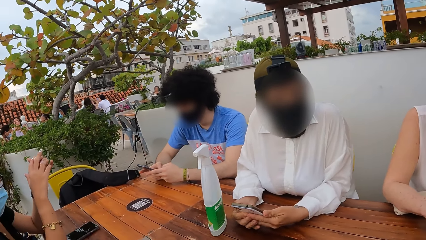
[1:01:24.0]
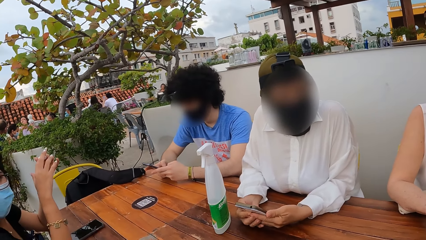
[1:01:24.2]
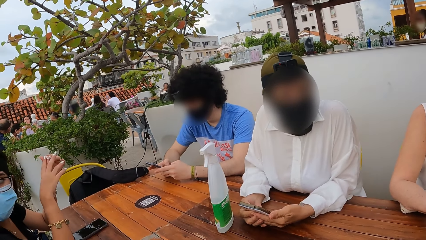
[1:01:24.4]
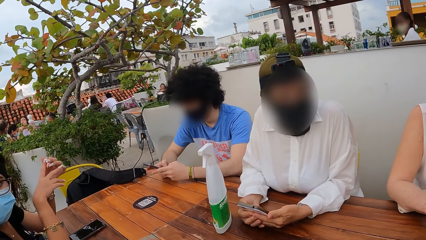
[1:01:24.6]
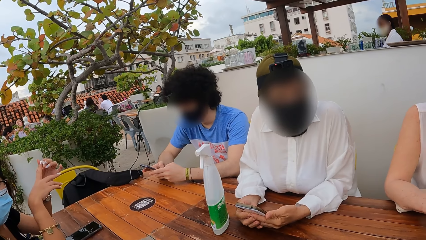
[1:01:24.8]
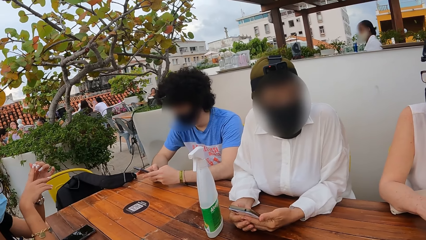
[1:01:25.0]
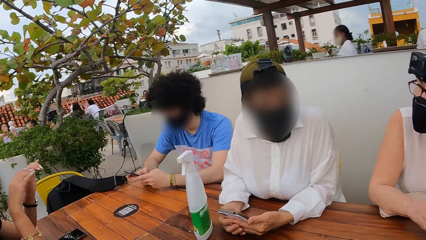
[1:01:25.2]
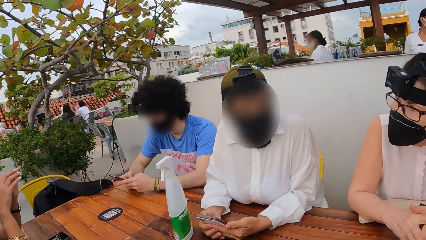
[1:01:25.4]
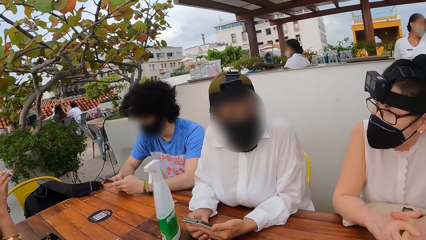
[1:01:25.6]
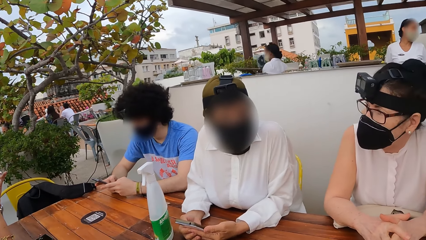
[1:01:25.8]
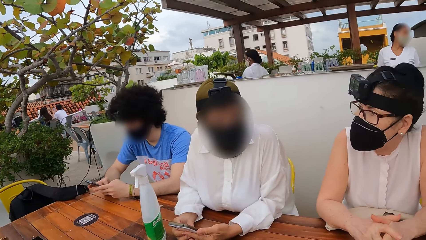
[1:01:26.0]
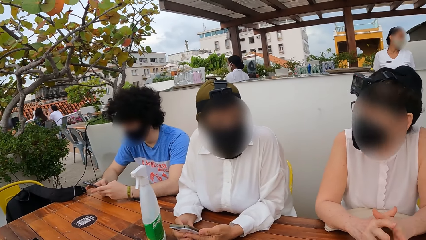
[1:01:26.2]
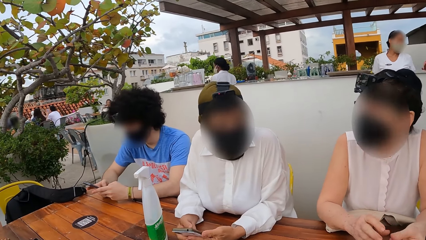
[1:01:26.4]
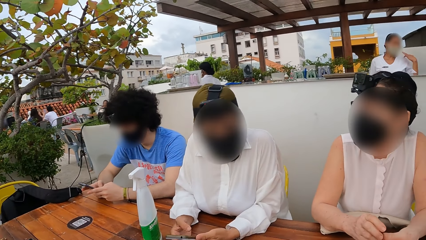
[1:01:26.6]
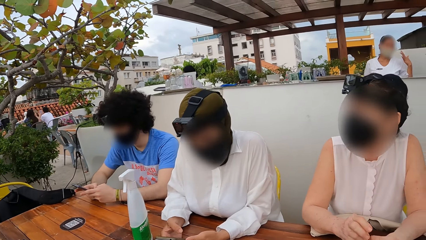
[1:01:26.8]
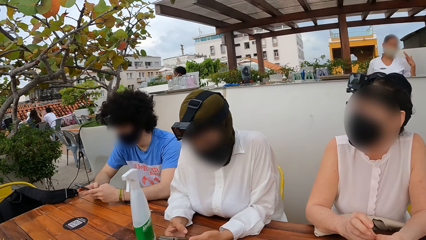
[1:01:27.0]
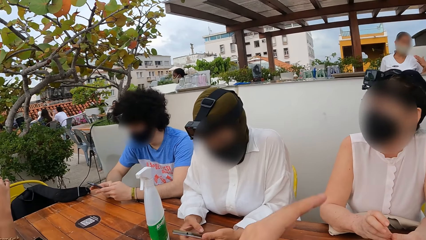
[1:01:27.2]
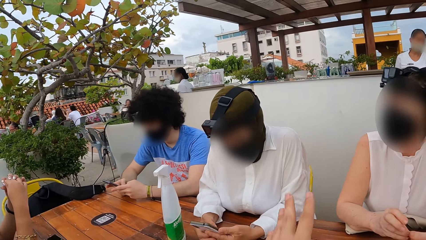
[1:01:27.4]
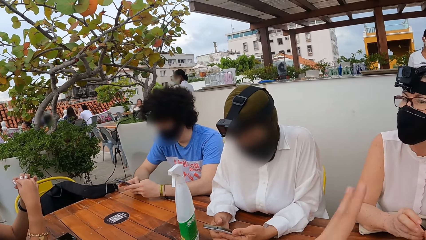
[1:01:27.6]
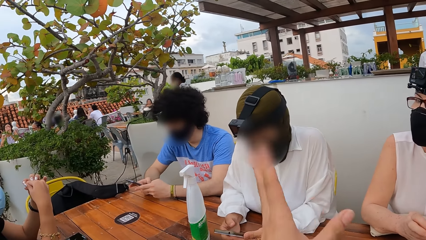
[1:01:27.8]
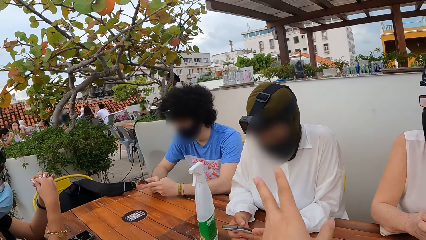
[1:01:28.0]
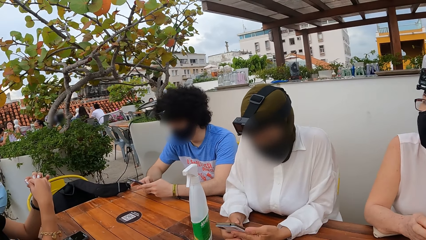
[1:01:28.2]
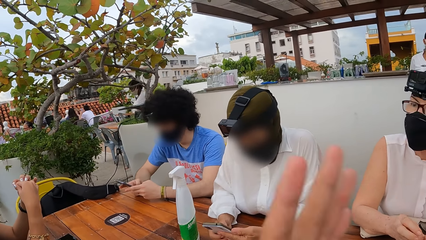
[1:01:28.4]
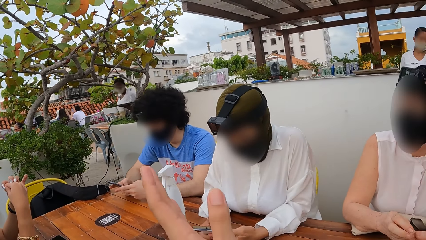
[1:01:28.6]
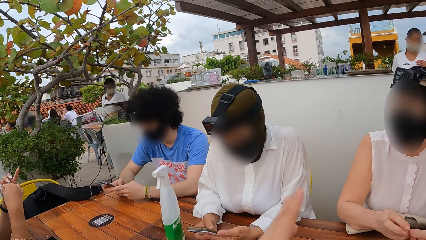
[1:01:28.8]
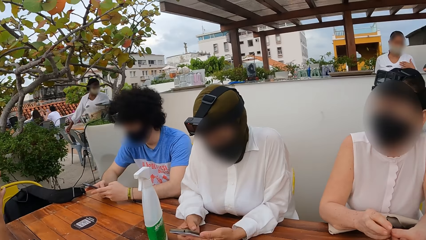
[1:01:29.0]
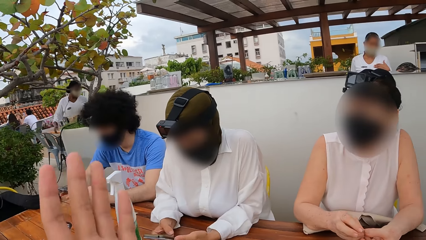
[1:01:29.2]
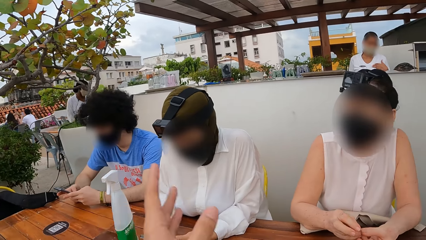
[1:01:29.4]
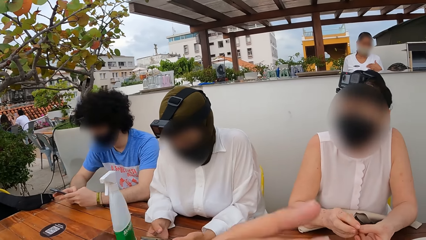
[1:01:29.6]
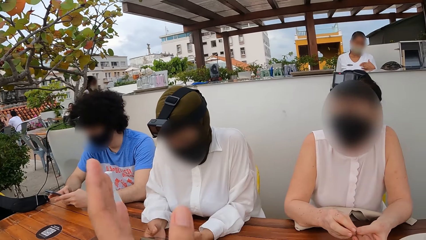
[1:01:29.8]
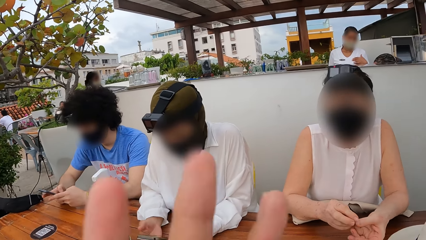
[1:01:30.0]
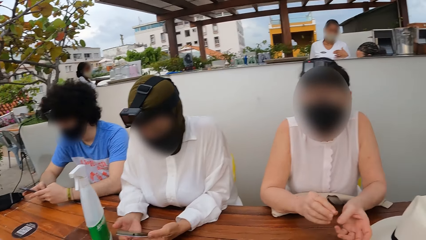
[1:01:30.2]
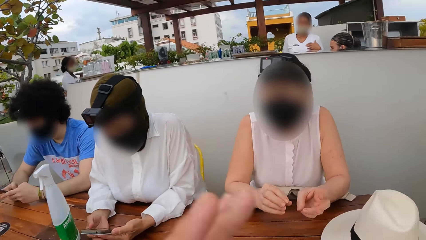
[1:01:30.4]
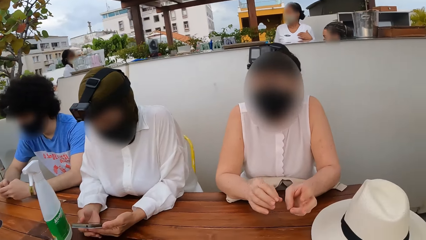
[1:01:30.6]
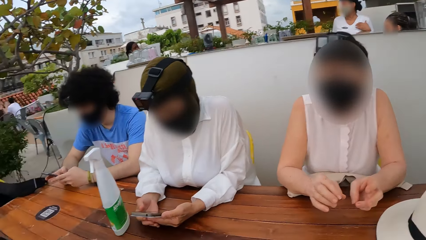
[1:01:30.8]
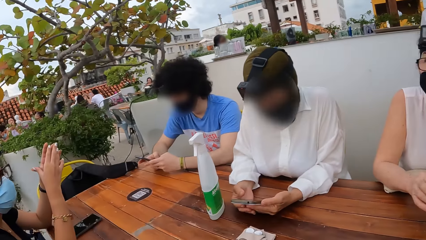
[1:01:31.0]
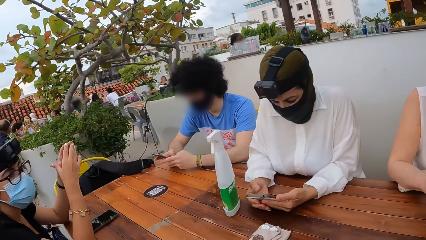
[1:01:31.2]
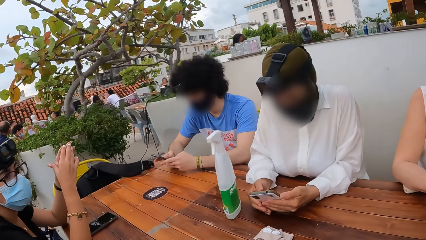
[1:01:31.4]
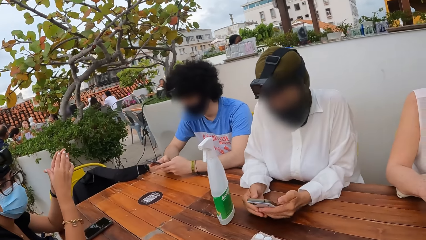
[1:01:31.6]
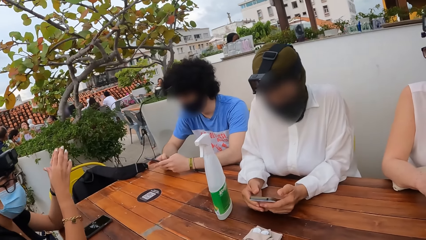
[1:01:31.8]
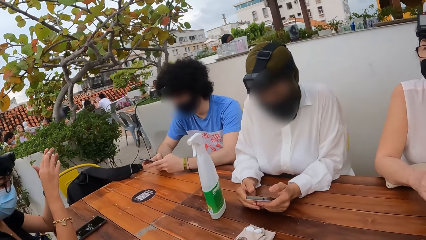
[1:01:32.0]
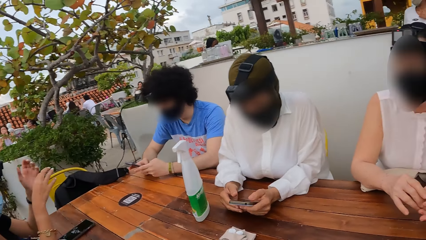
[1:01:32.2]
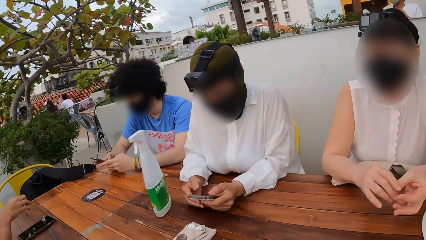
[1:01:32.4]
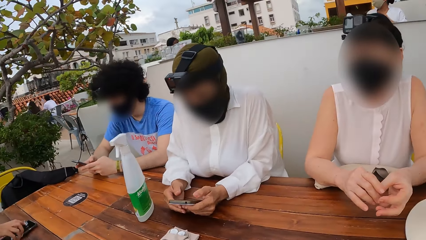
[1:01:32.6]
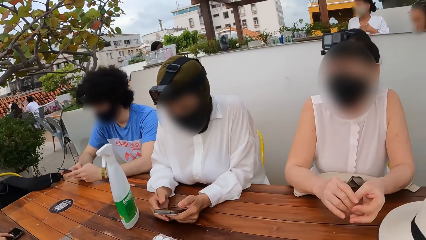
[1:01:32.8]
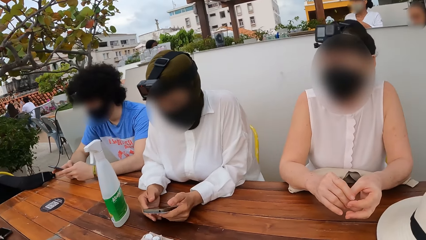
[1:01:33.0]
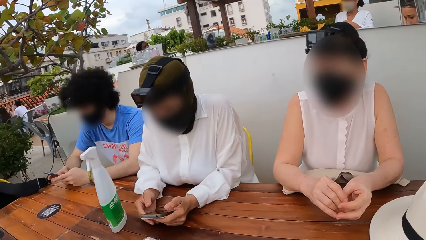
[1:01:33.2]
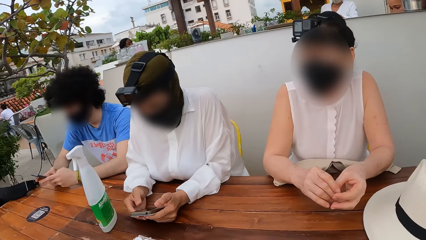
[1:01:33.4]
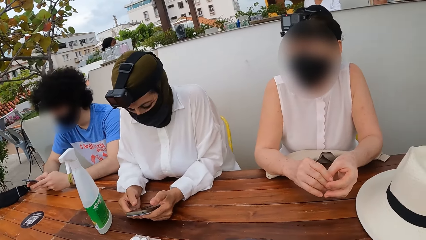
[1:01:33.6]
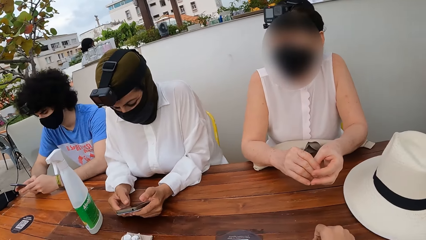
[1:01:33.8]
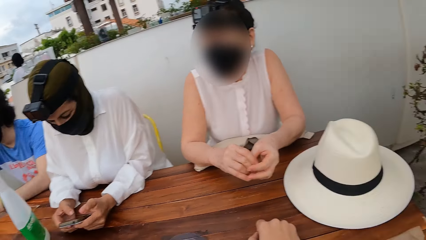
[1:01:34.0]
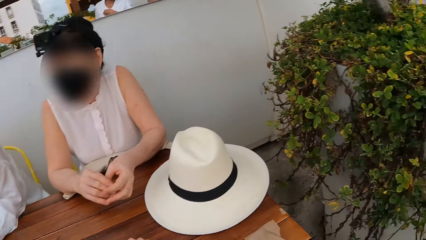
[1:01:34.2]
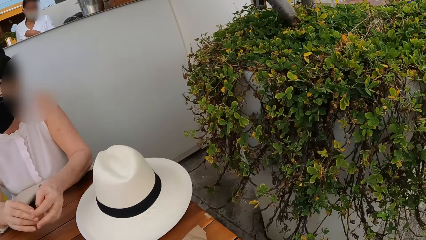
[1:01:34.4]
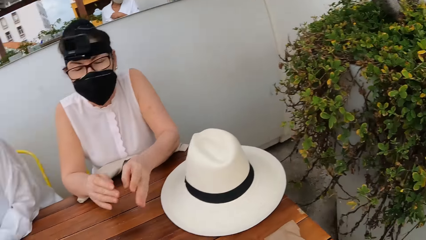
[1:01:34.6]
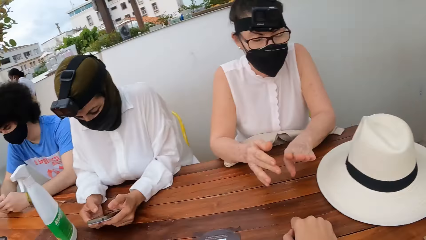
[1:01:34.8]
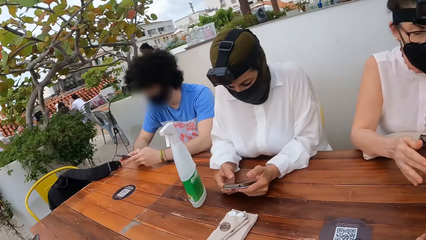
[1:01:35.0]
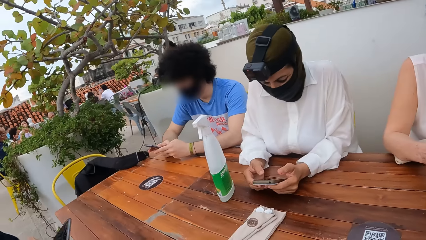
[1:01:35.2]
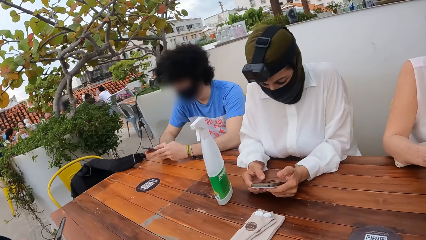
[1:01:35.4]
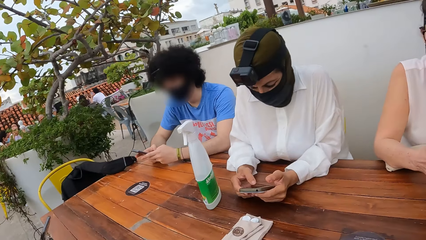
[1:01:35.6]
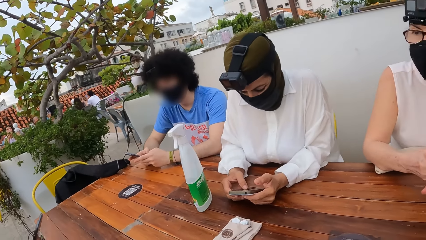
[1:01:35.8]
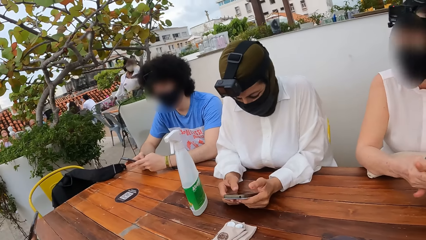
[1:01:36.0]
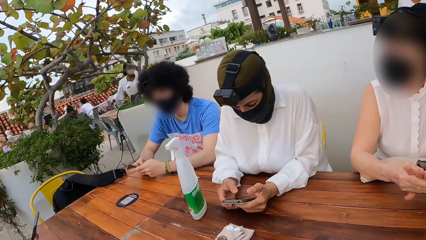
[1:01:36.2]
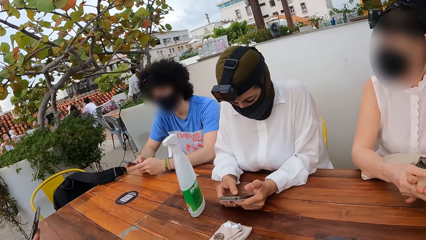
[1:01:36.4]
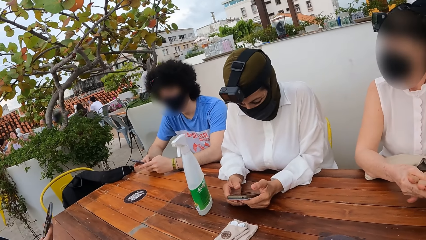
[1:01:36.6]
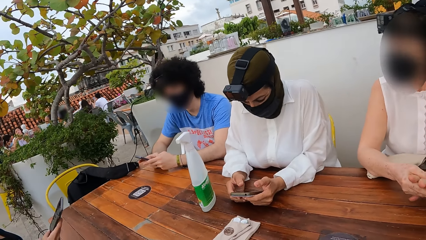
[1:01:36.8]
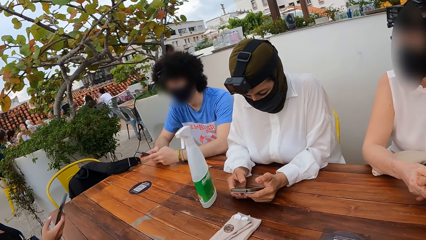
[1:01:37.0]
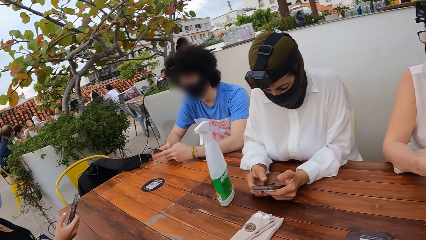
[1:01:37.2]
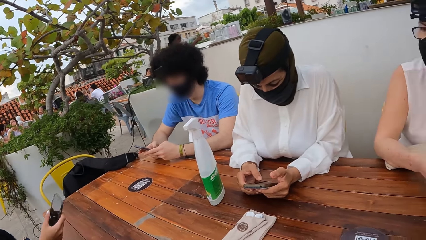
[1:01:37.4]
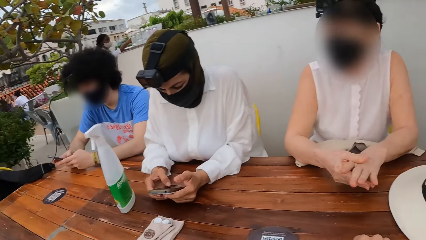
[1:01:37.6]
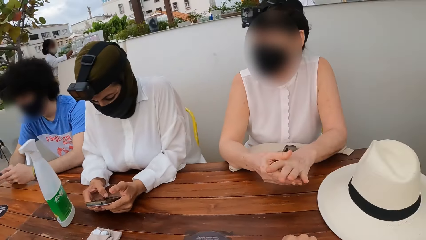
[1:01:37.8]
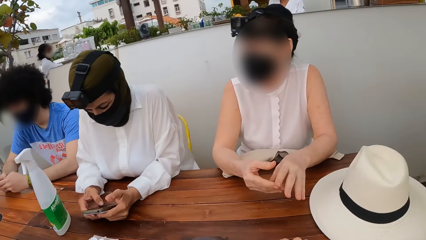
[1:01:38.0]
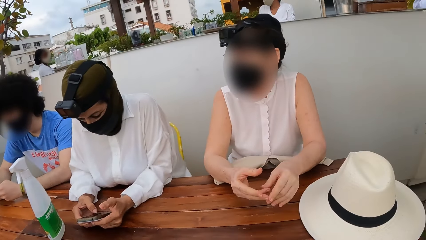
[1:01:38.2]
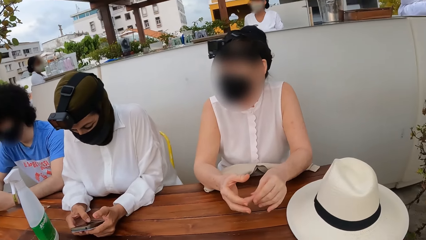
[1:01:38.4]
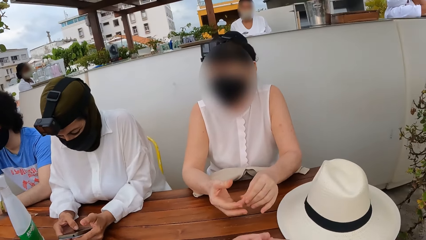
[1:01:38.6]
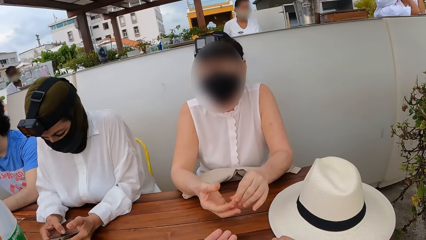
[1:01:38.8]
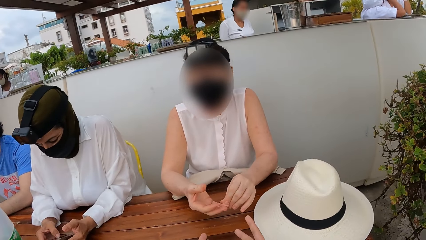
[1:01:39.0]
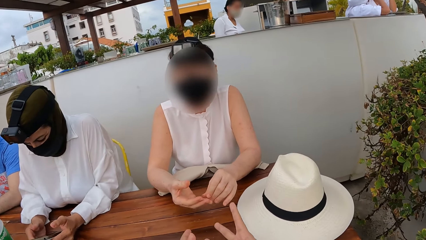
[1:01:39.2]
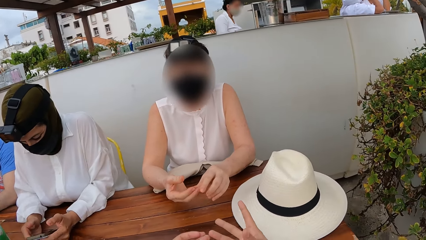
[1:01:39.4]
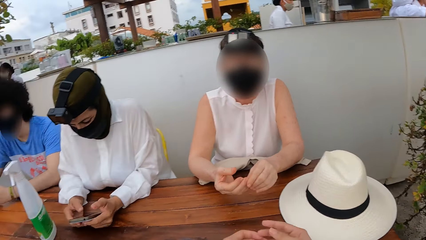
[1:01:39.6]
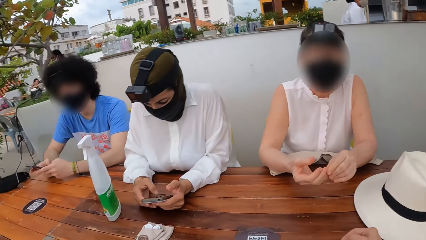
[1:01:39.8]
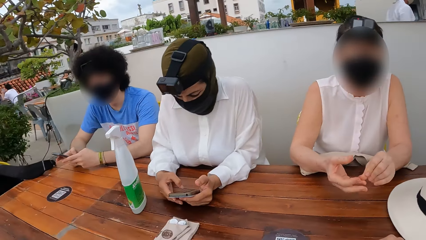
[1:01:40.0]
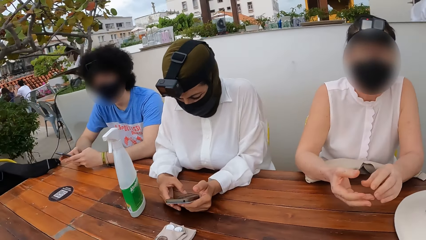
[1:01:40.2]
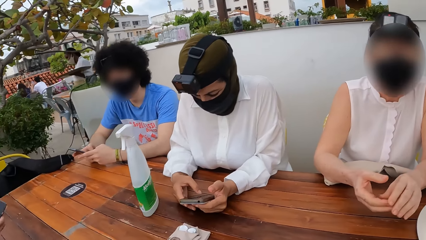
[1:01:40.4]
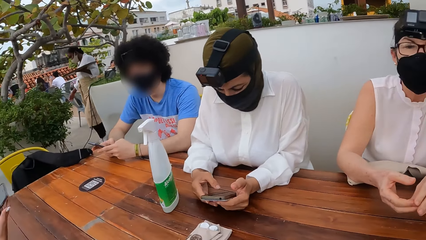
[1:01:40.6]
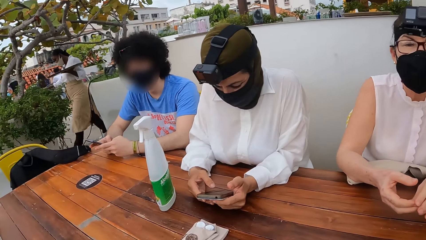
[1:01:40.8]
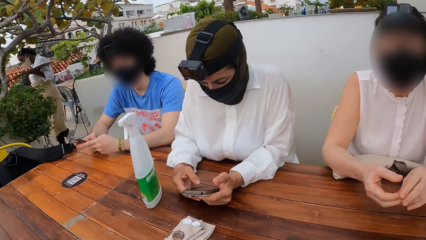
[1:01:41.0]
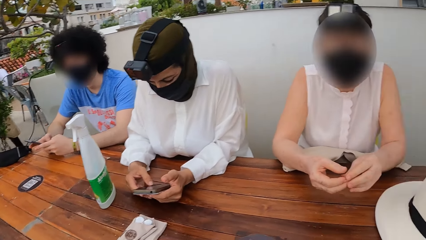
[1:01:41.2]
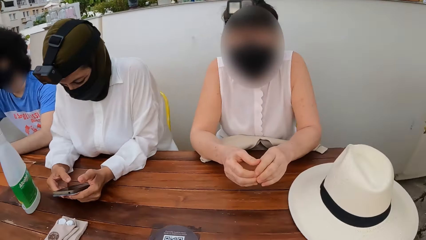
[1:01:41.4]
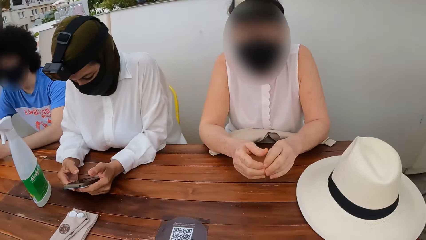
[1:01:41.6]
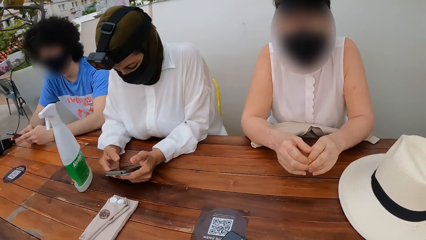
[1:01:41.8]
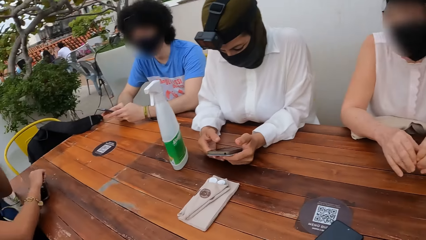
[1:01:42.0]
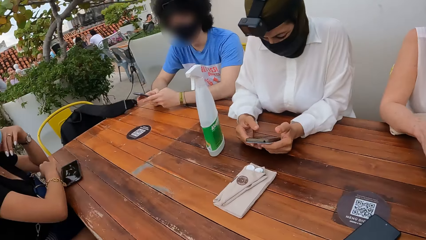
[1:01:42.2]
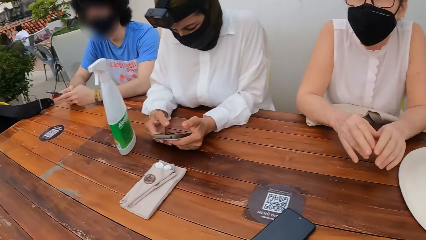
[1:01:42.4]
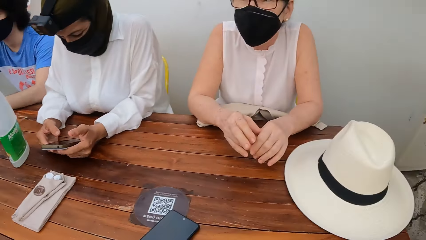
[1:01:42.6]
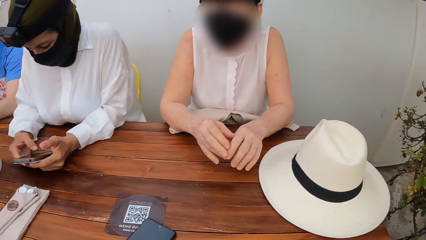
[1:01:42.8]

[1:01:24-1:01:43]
A woman interacts with another woman. The camera wearer interacts with the other woman. A person operates a phone. The camera wearer interacts with the first woman. They look around. They interact with the first woman.
